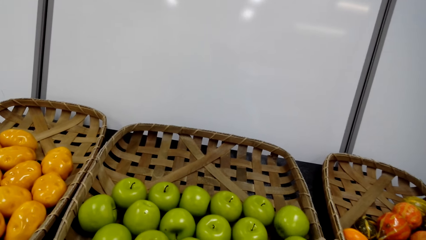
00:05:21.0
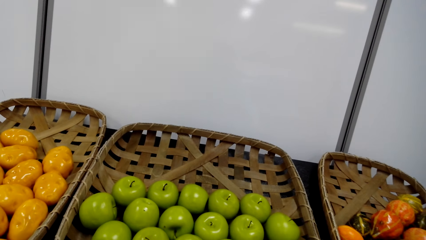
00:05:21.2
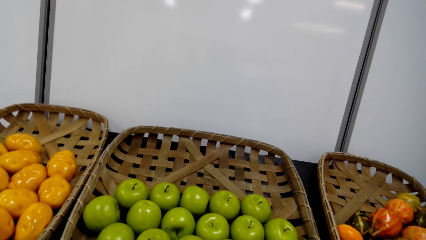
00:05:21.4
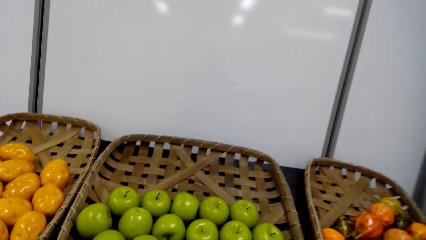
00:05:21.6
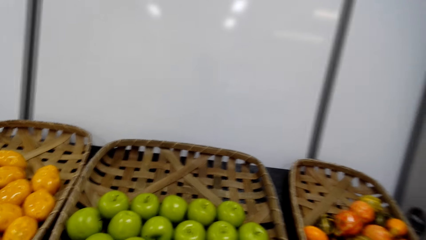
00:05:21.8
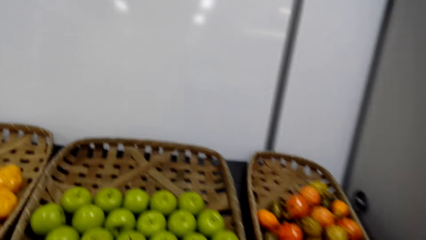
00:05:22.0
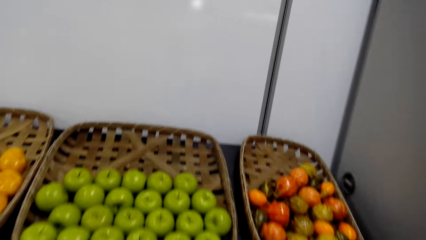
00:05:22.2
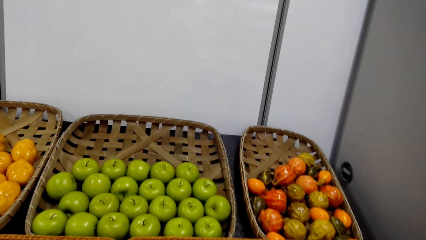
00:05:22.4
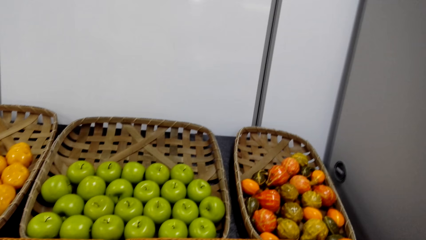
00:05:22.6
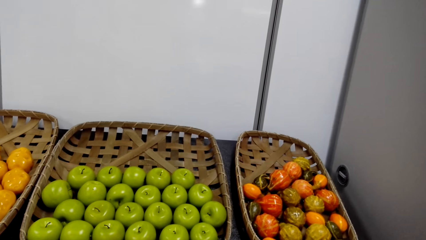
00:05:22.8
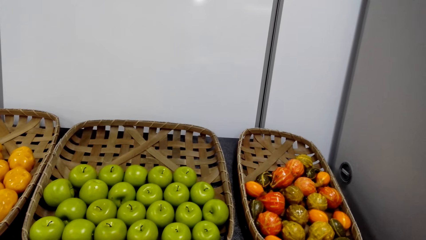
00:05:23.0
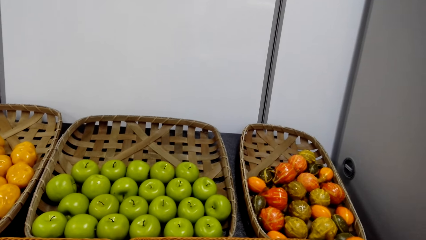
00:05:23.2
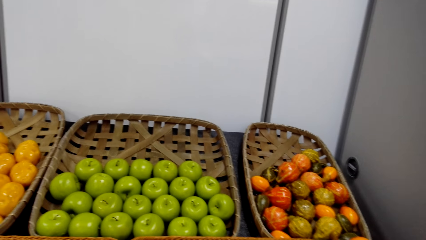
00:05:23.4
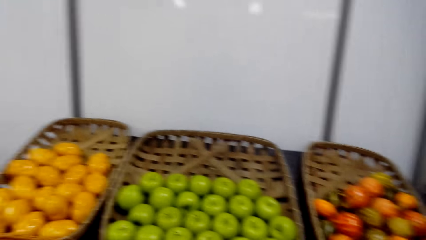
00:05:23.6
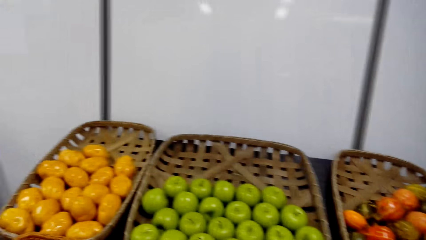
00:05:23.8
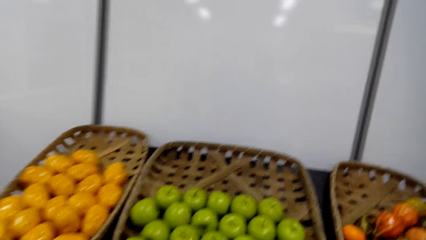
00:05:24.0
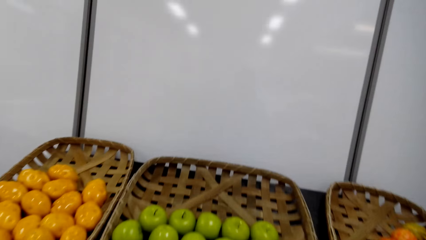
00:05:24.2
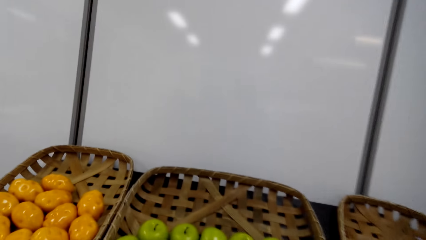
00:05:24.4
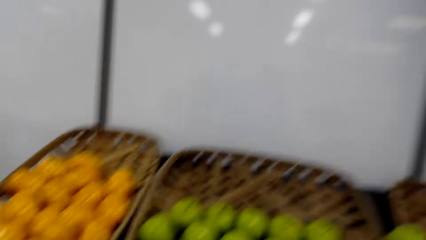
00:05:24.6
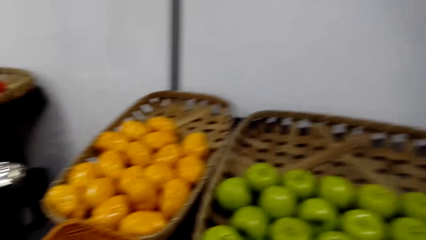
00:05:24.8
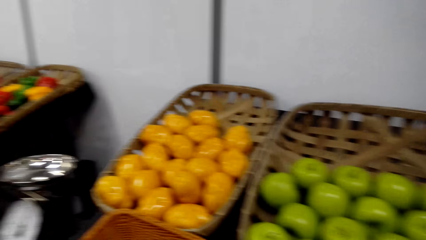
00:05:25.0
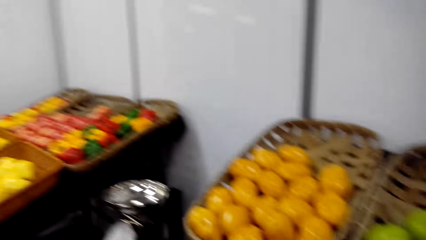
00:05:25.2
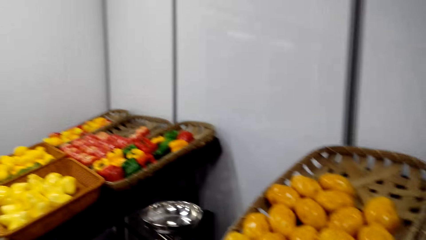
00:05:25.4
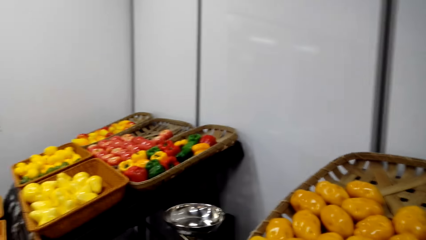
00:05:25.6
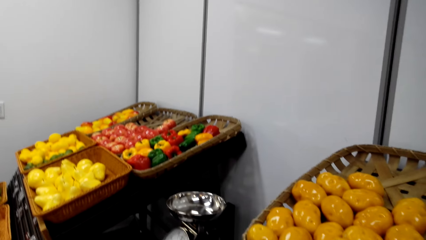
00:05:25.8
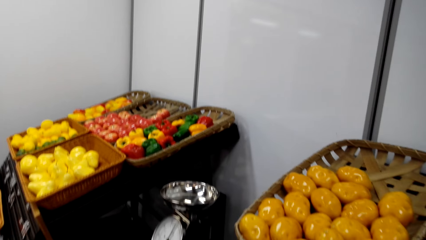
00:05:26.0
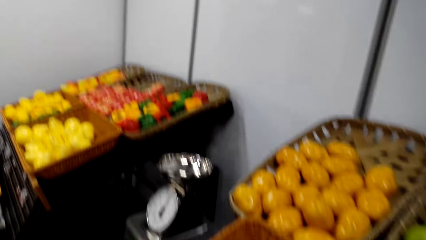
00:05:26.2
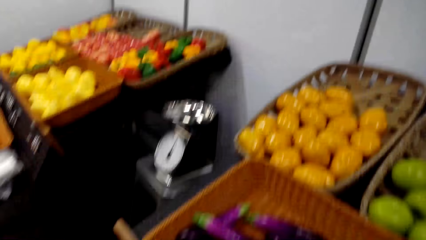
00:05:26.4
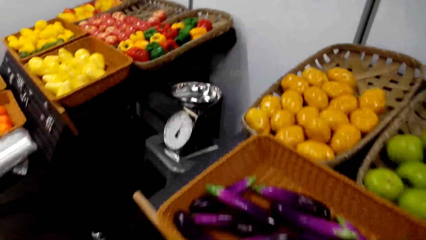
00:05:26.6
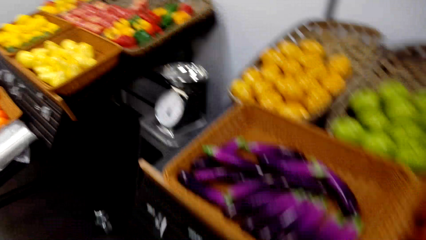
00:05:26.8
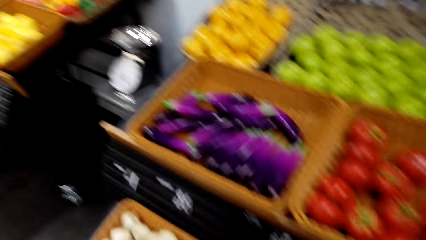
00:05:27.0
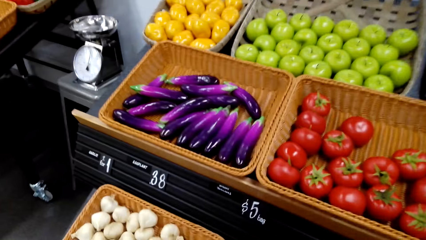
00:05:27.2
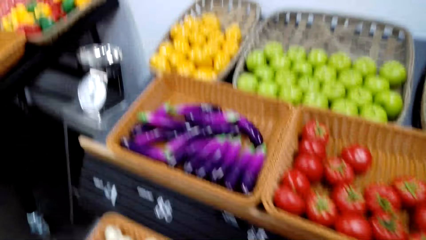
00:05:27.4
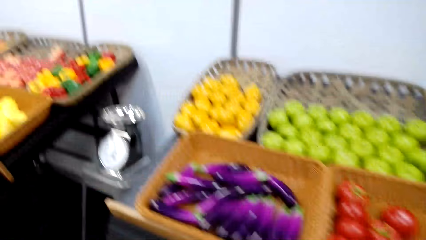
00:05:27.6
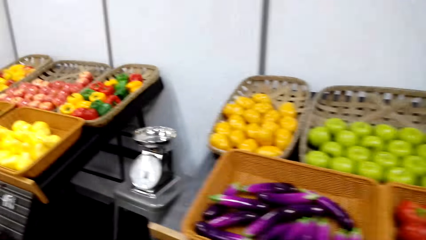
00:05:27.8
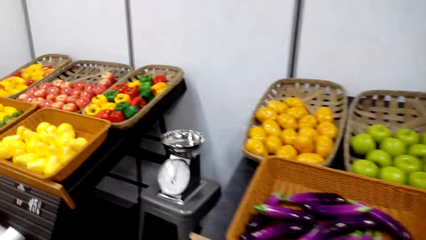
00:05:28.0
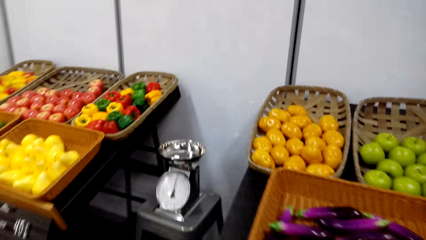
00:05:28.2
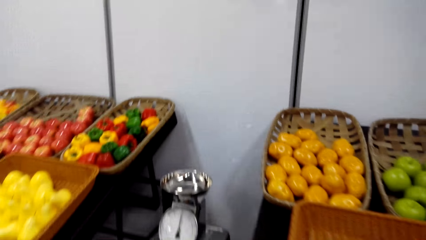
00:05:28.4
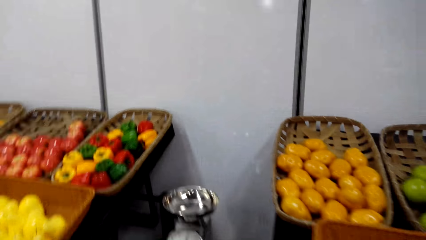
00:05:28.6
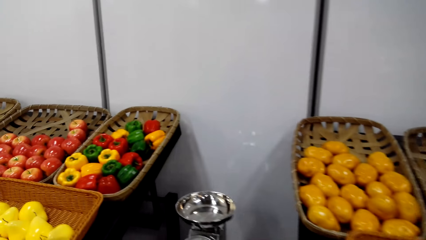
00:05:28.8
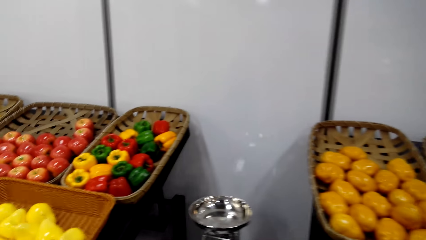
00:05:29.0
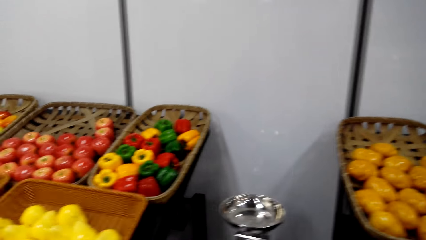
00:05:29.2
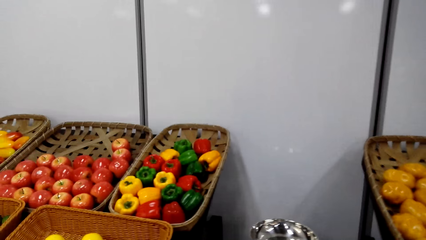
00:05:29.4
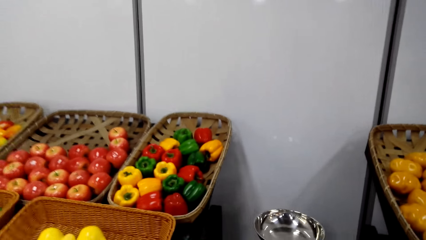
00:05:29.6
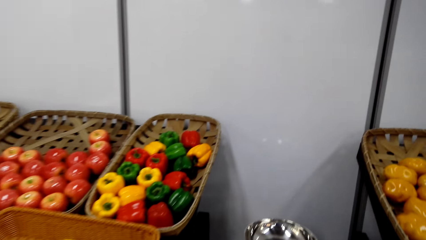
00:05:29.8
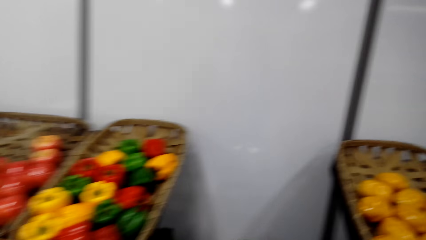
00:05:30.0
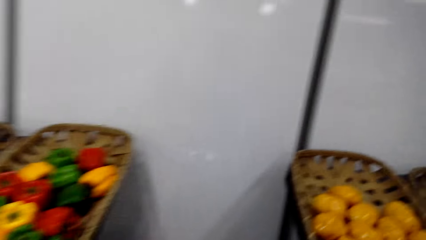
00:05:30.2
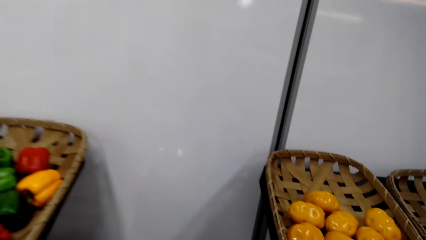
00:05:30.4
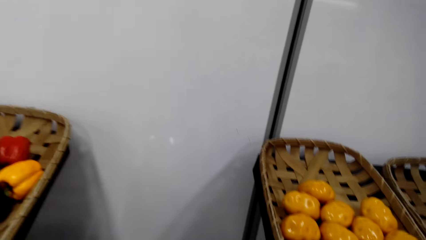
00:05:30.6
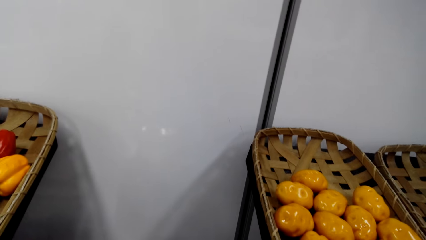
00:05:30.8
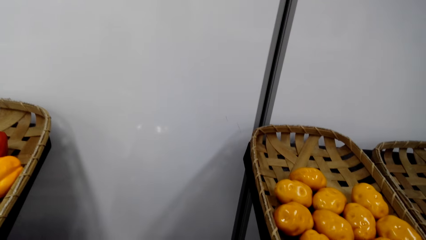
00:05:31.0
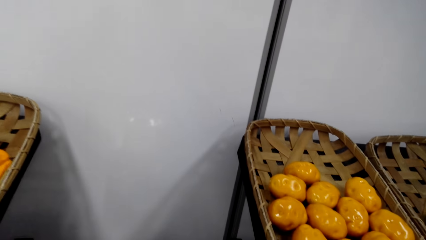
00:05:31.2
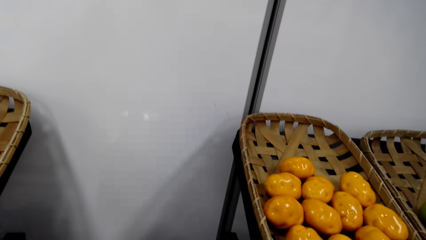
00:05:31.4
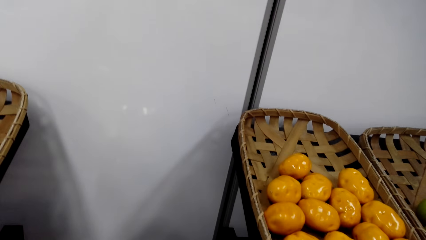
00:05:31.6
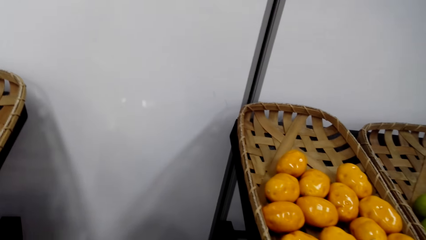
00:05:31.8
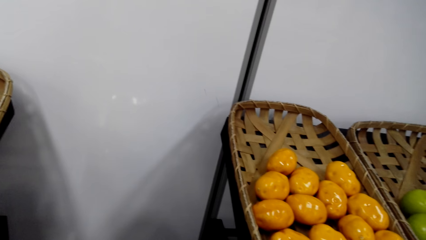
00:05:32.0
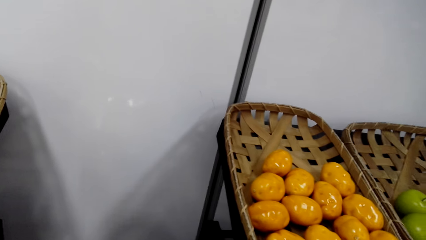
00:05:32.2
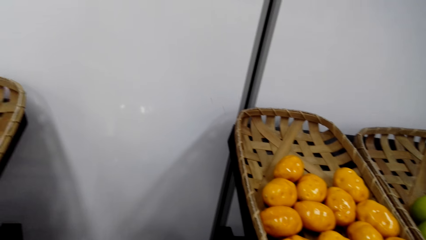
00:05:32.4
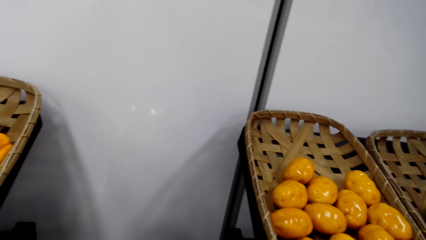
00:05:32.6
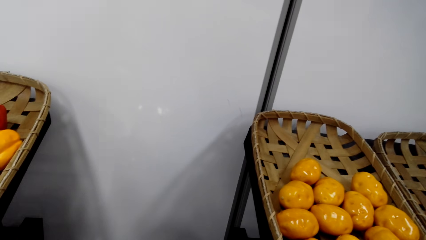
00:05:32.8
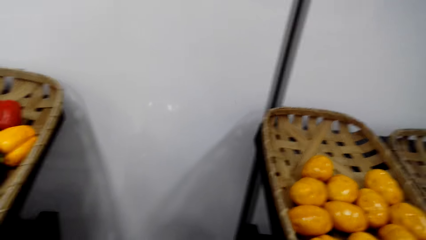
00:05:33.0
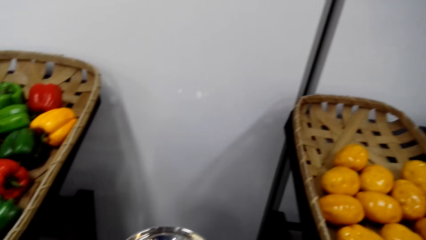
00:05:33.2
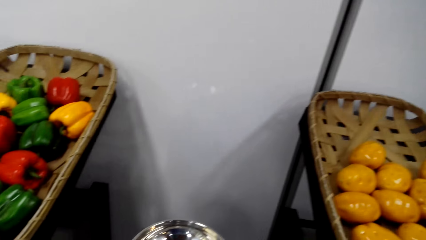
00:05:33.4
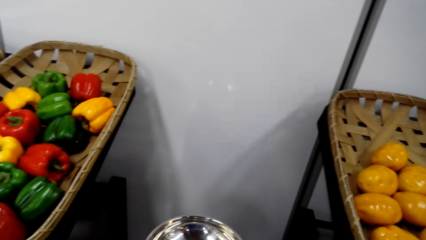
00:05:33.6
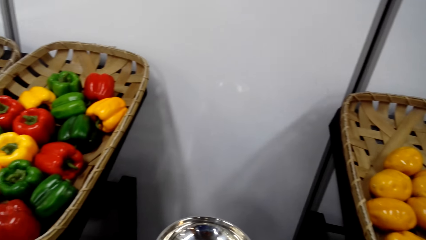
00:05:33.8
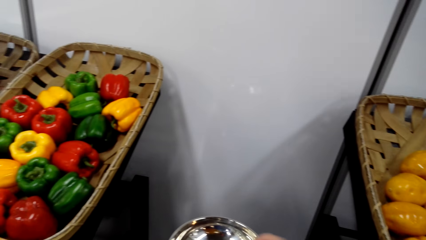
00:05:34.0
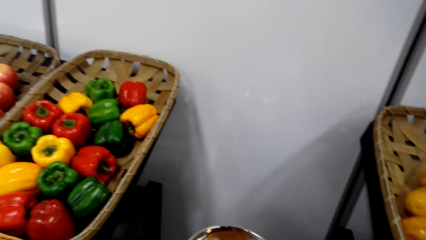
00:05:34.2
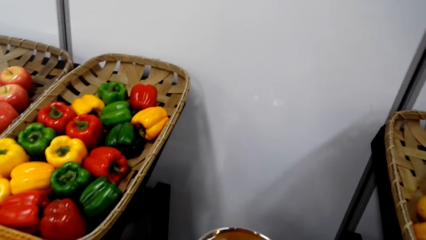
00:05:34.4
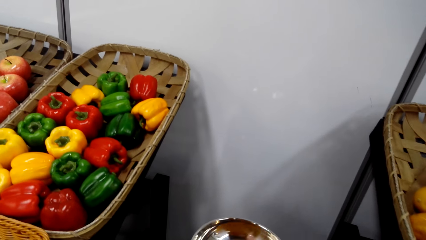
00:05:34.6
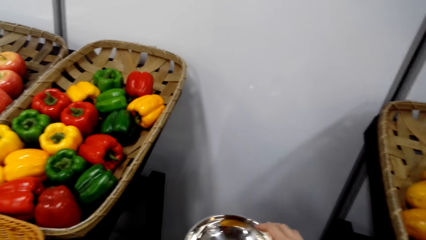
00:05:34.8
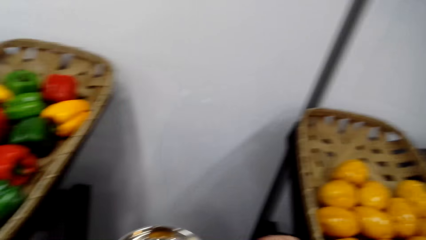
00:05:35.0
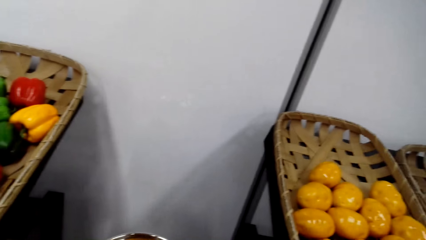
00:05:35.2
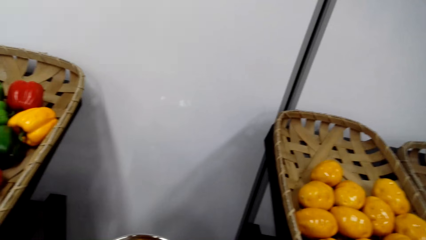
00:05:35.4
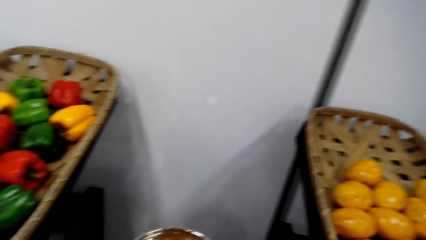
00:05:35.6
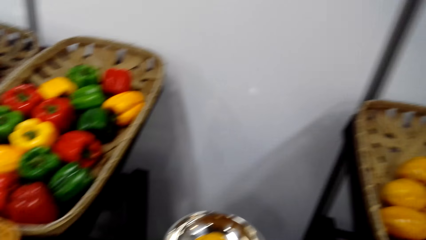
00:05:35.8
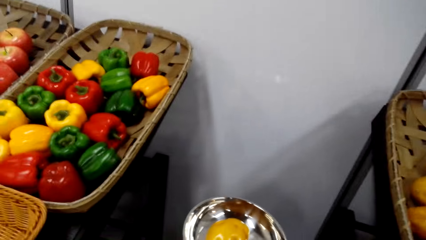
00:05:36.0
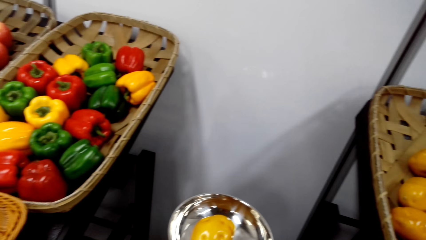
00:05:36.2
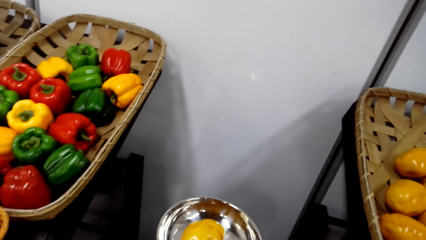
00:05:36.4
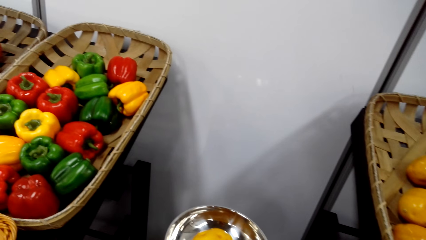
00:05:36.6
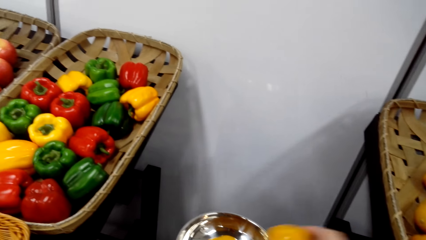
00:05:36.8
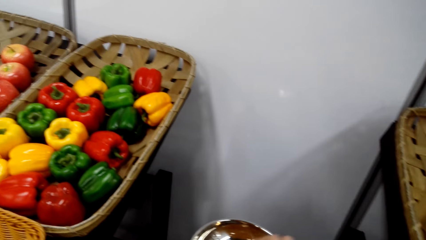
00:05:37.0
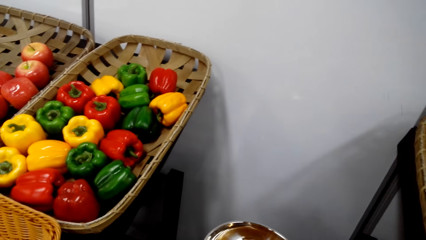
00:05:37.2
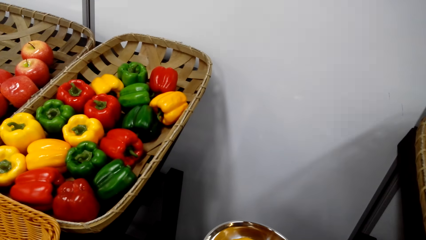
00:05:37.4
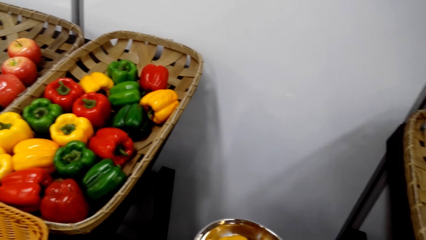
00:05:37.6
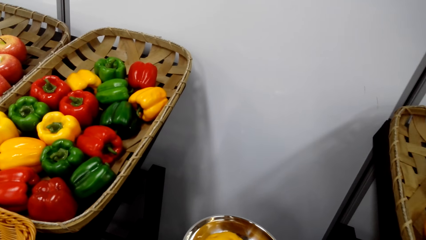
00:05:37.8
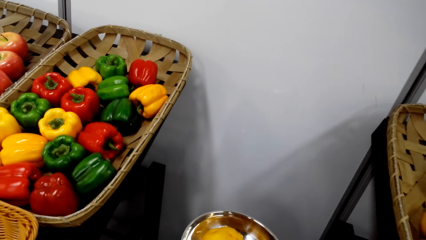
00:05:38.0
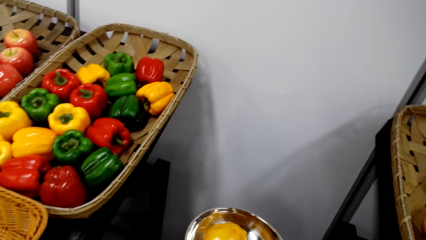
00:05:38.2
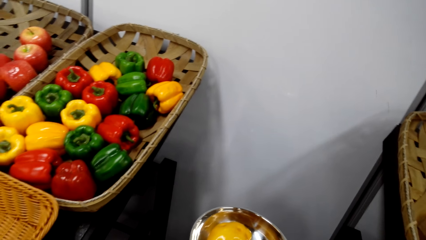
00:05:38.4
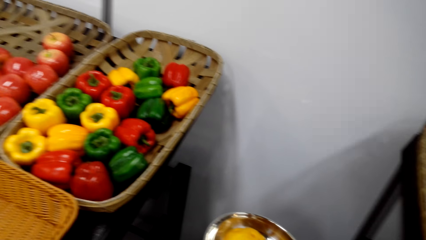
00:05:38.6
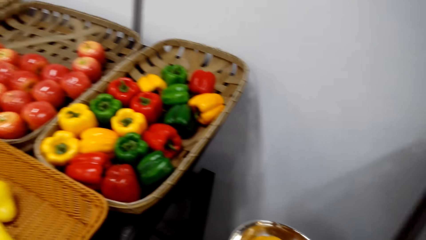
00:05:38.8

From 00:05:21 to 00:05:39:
The camera wearer walks on the floor. They place the fruit on the weighing scale from the basket.
